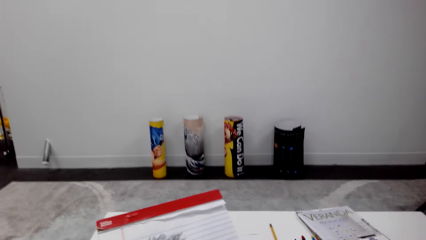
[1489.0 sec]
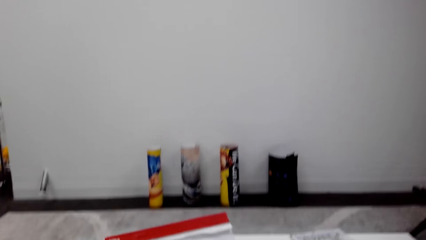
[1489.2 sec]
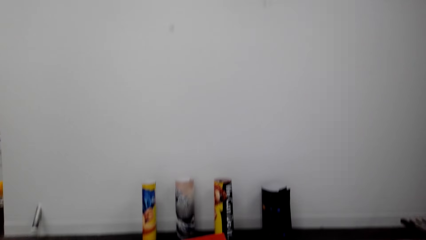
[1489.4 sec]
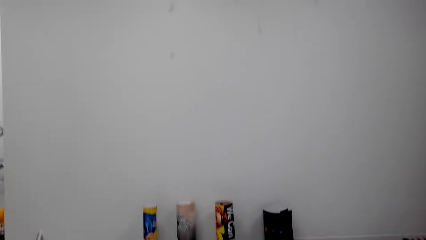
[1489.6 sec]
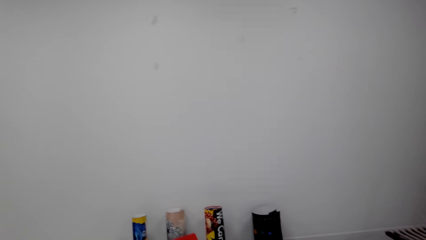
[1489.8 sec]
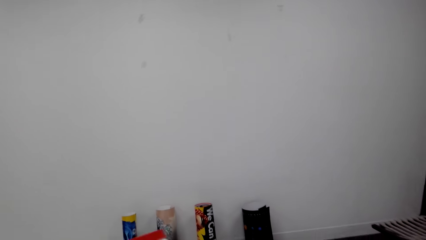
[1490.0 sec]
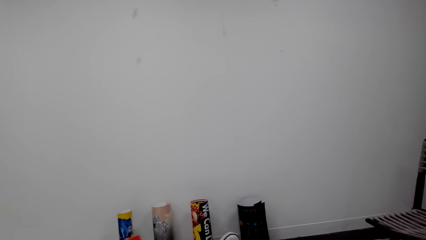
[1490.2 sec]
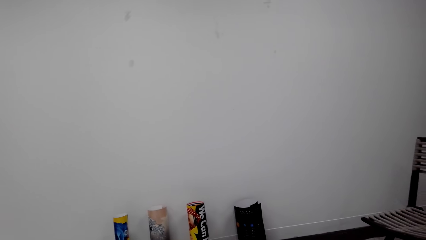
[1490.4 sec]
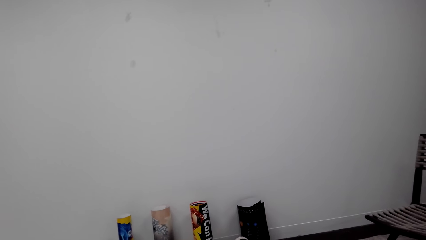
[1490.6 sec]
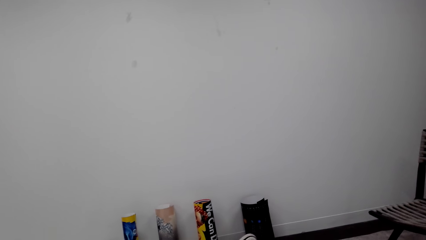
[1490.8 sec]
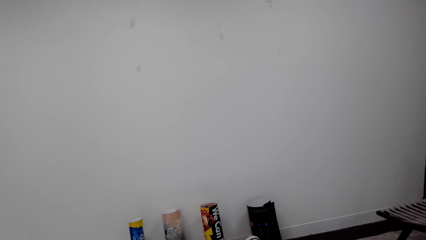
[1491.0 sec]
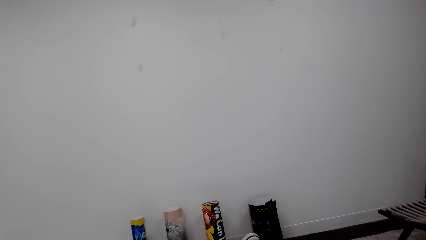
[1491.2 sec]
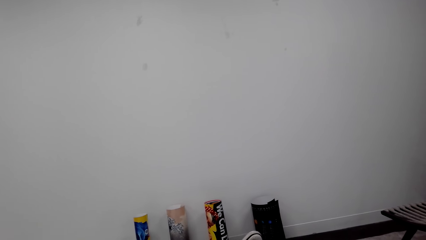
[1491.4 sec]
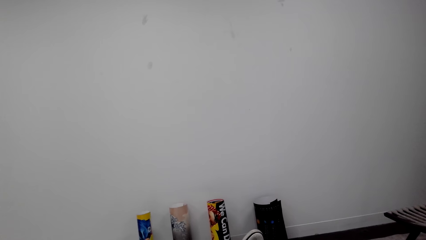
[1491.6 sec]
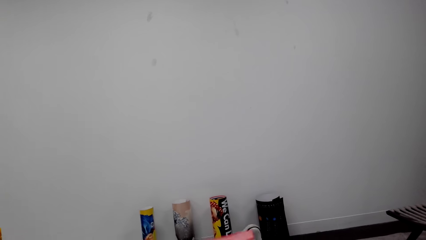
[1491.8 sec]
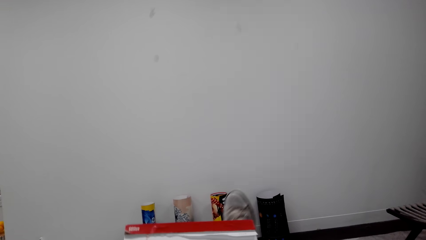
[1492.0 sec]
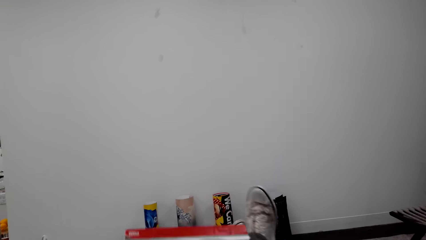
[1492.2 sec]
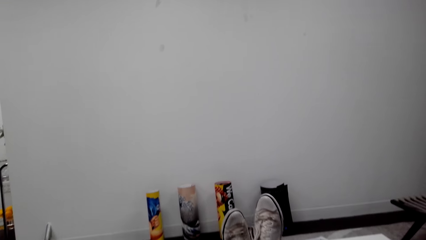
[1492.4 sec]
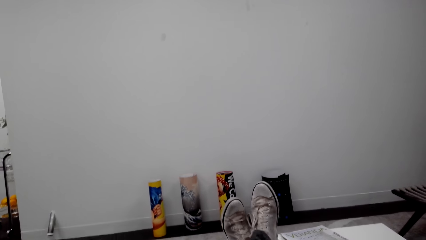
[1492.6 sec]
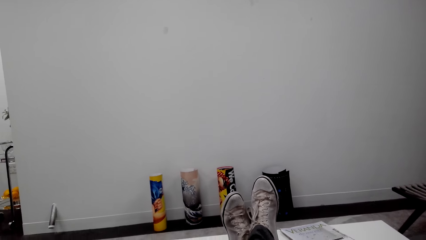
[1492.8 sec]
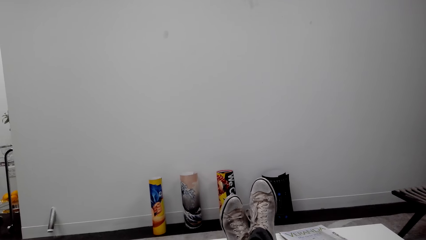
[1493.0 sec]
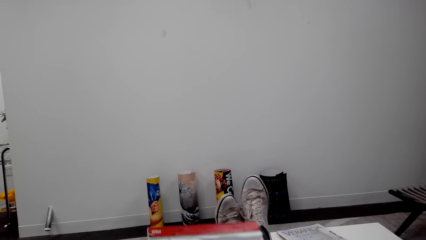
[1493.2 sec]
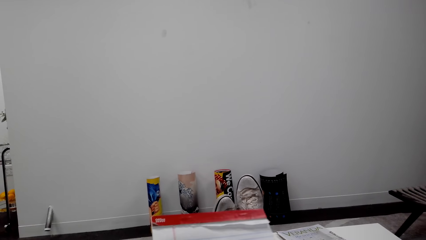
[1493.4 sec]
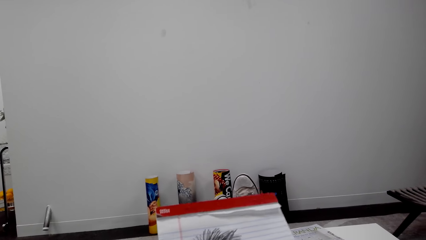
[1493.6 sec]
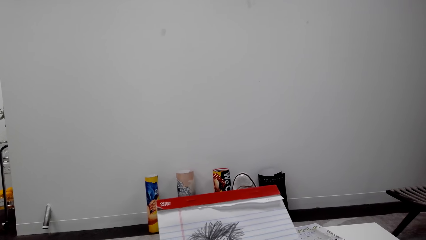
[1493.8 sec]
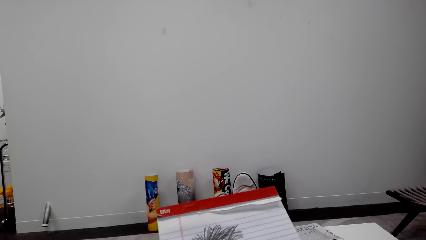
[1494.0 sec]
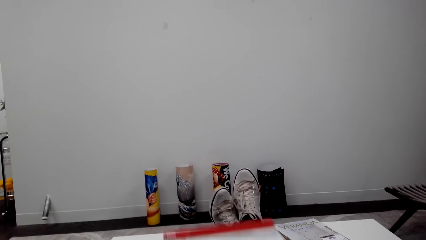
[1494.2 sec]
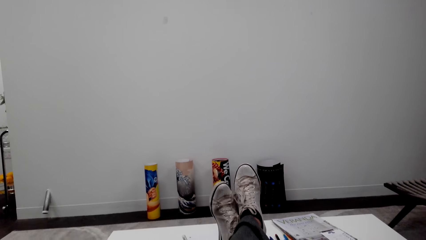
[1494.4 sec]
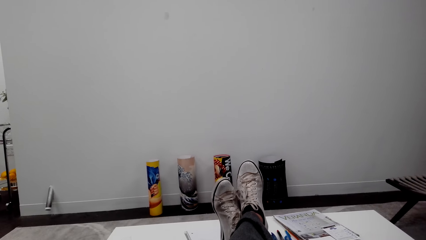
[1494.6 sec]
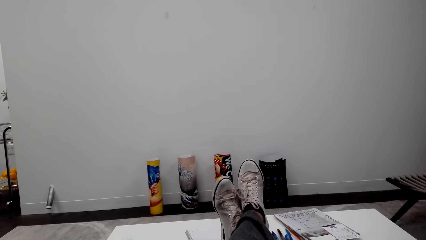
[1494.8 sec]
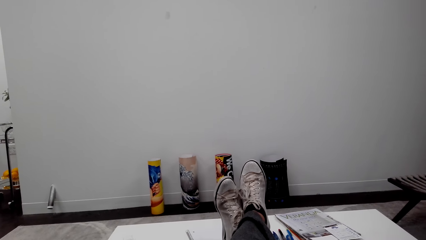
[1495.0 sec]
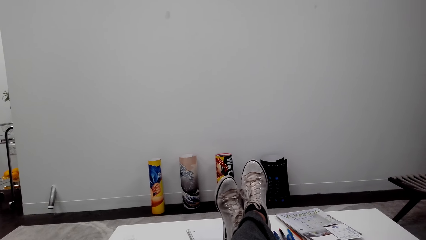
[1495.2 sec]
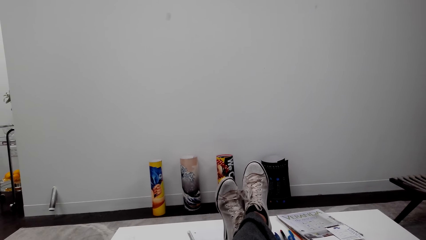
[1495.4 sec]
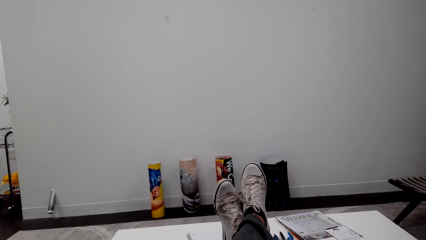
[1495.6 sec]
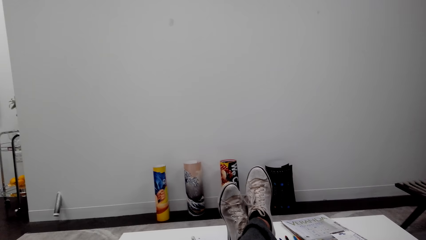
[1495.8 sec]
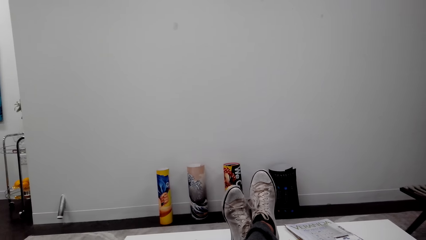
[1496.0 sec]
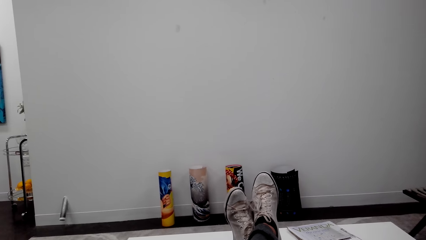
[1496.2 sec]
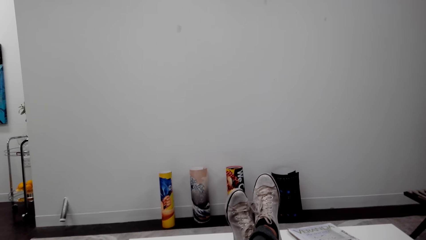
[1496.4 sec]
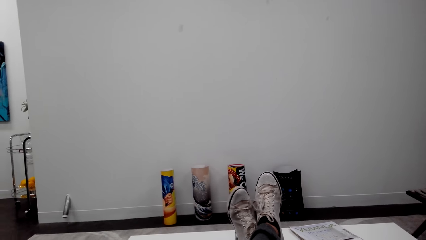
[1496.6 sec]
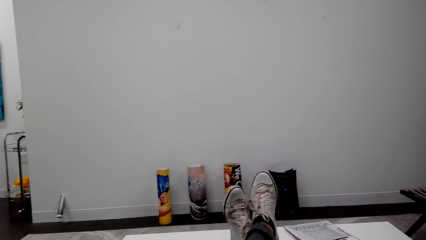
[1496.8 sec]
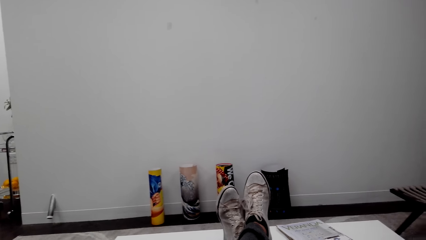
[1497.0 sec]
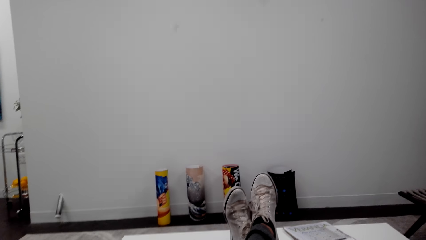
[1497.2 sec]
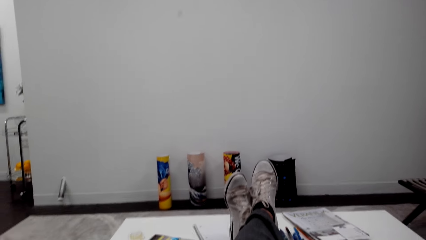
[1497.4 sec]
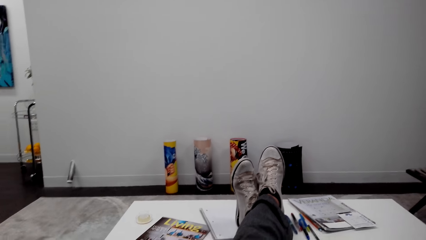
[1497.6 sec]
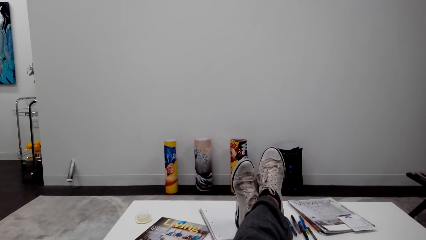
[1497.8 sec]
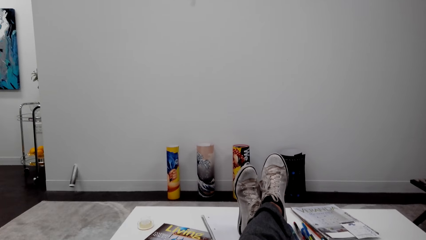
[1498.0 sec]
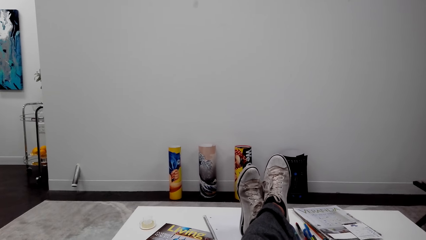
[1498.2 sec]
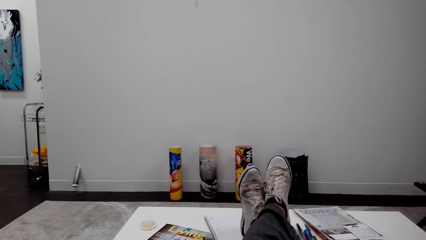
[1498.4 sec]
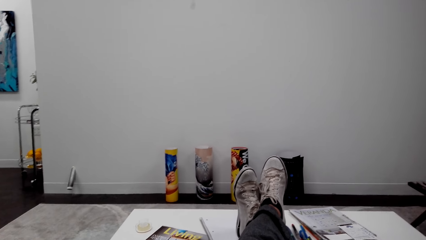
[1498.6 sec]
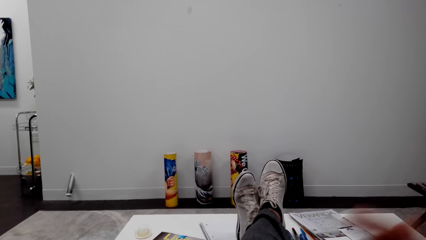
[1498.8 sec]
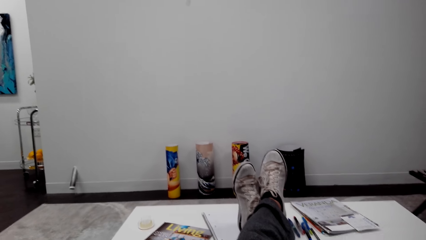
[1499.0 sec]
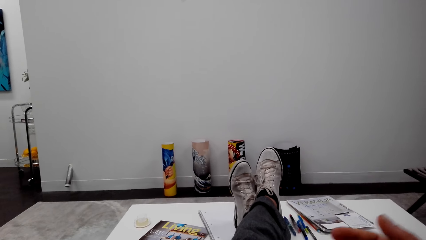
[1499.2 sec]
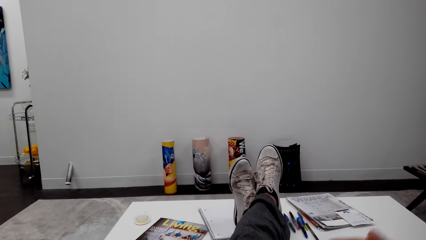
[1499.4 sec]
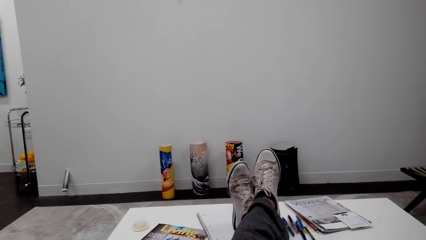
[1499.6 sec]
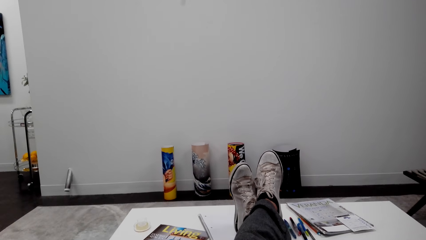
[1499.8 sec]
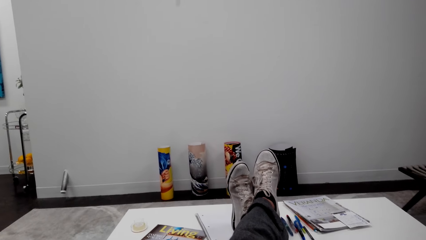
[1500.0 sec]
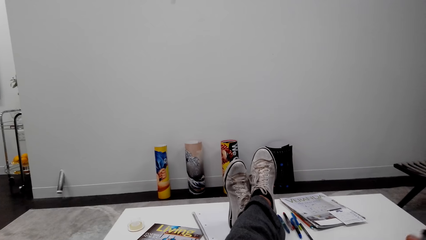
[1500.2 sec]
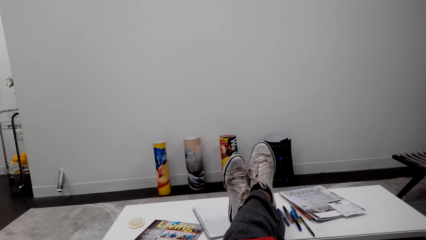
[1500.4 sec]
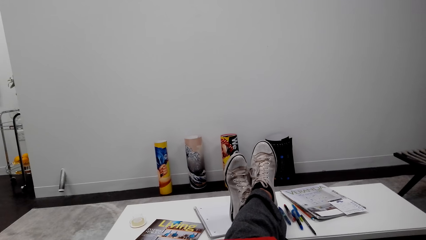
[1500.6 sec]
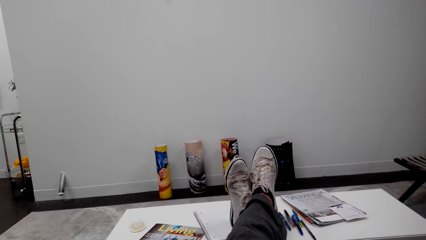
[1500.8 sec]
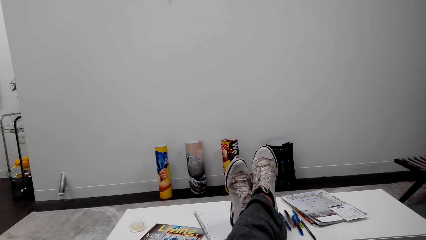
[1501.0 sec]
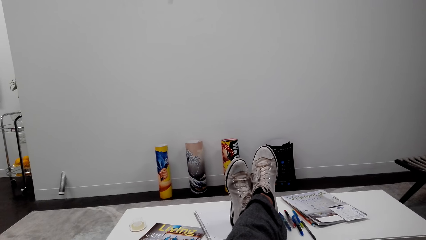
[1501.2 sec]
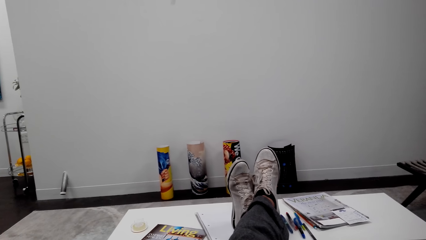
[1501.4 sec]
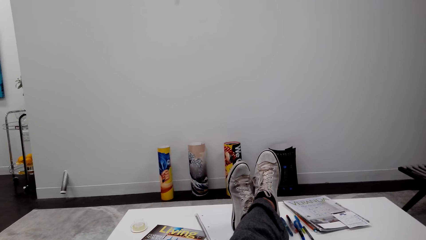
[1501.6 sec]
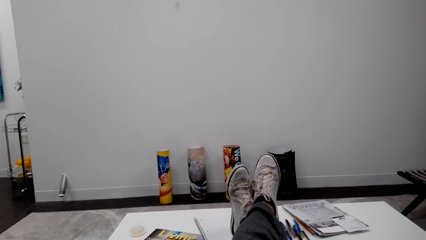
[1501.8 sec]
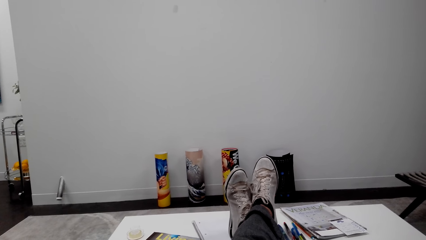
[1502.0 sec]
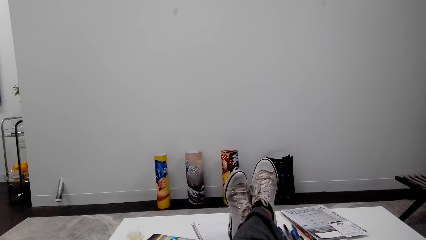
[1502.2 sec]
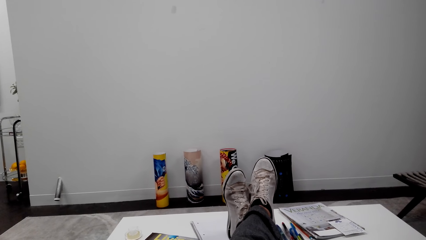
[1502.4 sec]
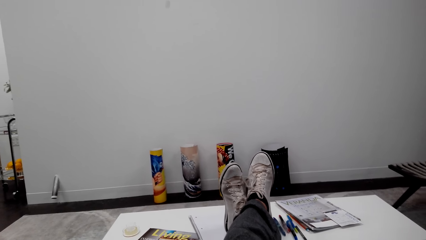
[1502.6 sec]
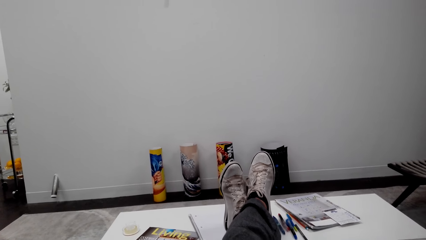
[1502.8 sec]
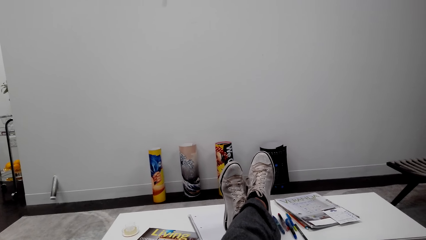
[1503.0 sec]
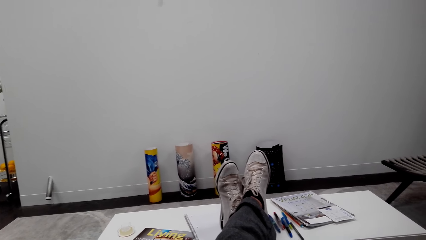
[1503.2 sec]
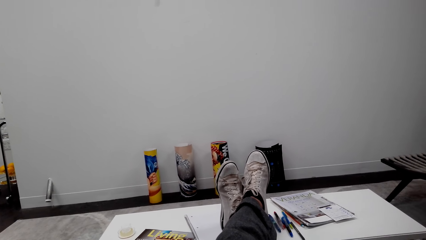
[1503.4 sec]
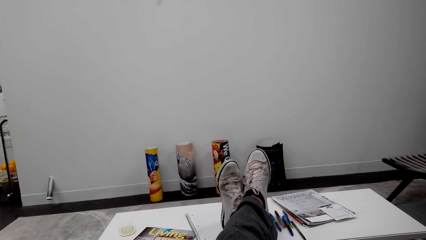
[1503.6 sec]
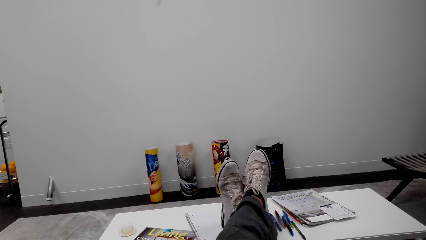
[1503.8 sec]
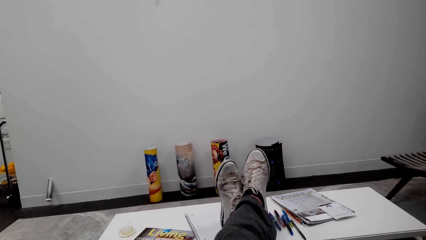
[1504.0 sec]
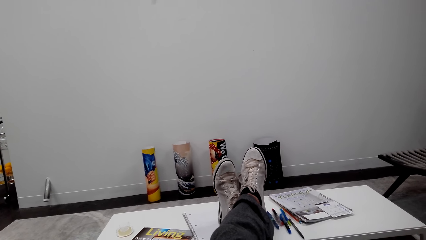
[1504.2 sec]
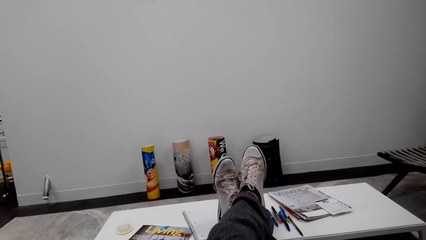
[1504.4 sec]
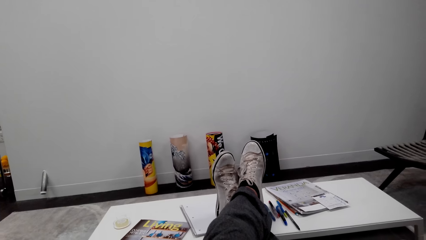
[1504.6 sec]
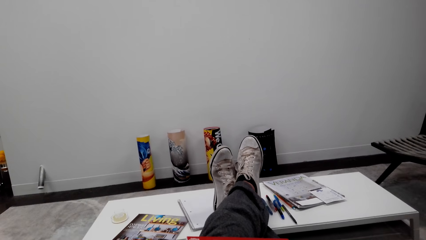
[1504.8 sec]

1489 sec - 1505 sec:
The camera wearer puts his feet on the table. He holds the book and talks over the phone. He moves his hand.
